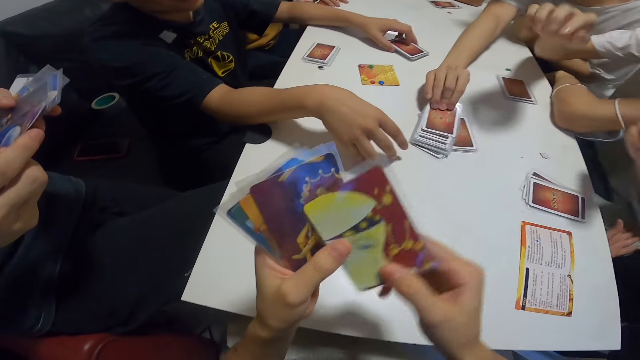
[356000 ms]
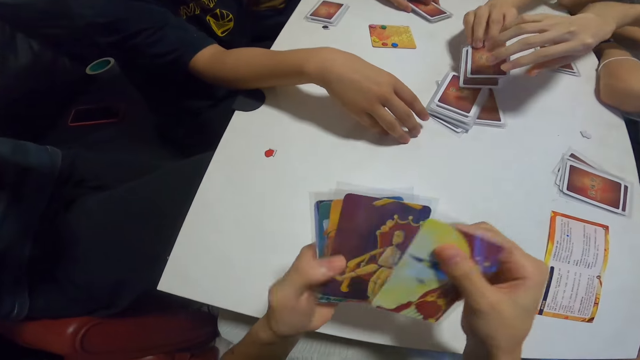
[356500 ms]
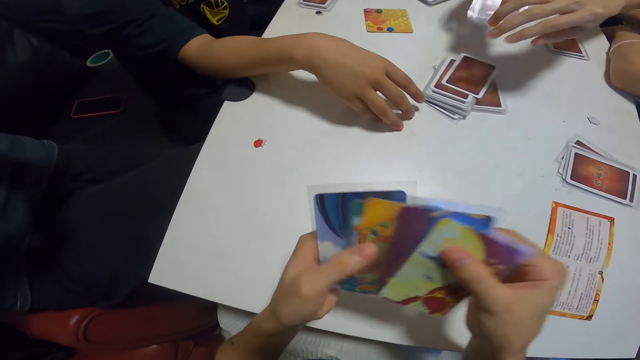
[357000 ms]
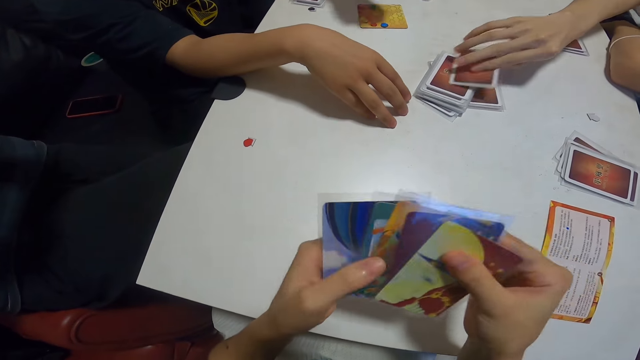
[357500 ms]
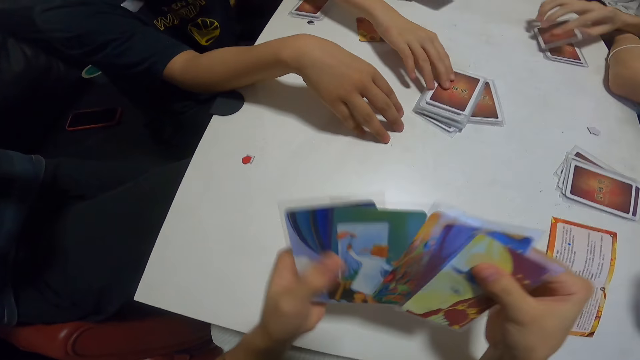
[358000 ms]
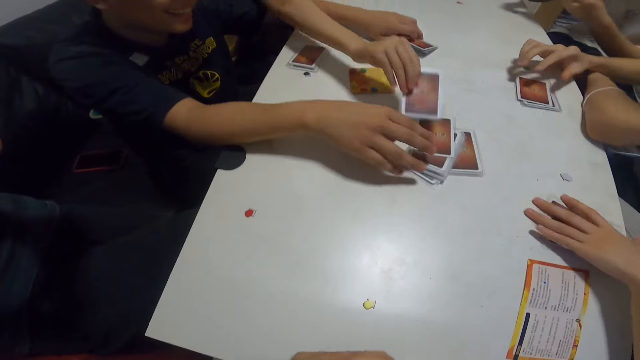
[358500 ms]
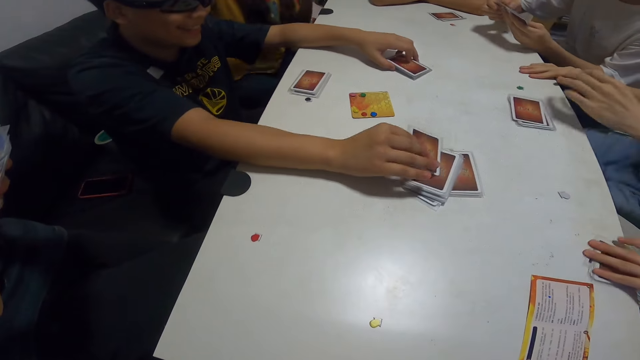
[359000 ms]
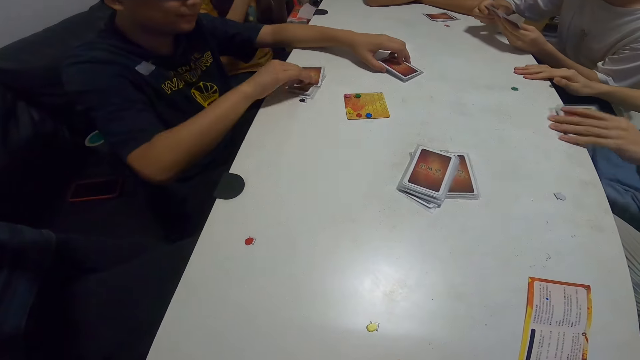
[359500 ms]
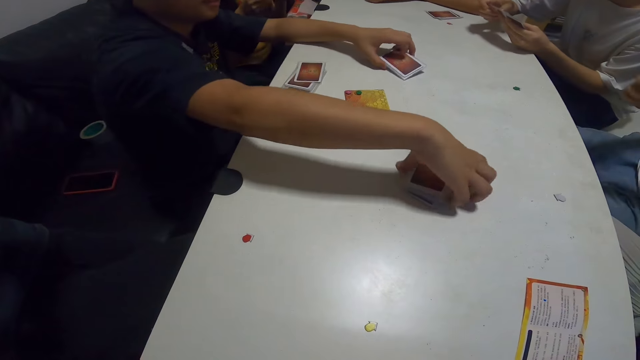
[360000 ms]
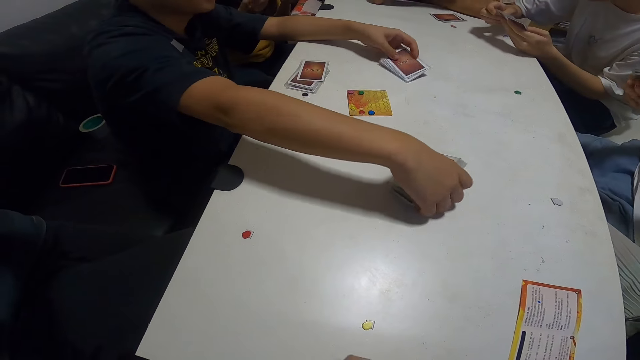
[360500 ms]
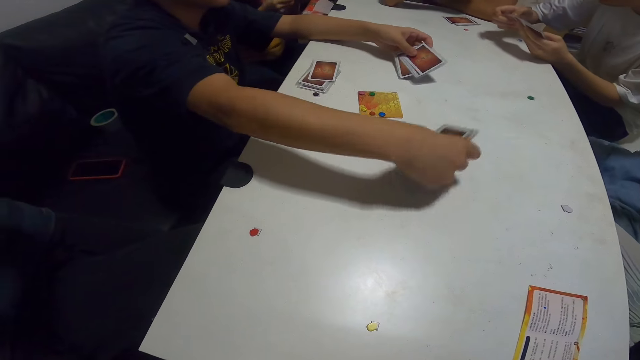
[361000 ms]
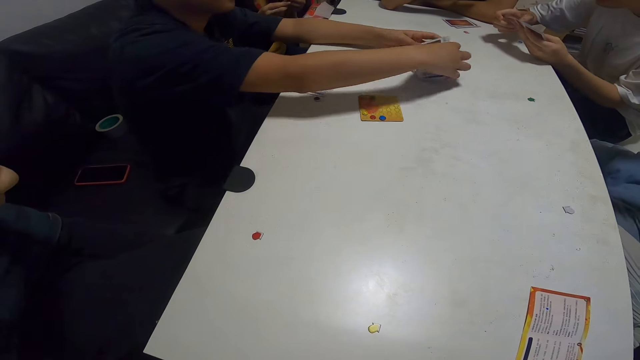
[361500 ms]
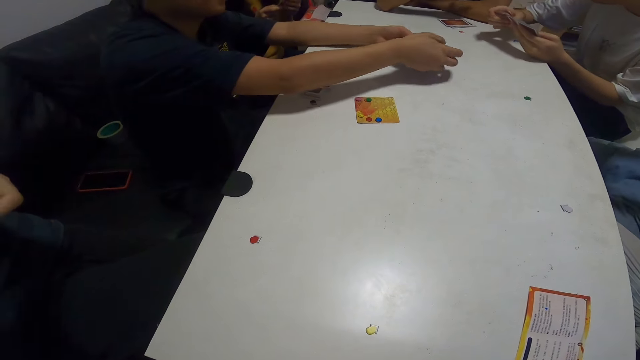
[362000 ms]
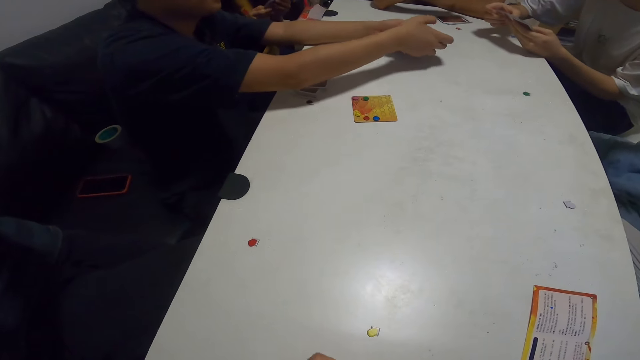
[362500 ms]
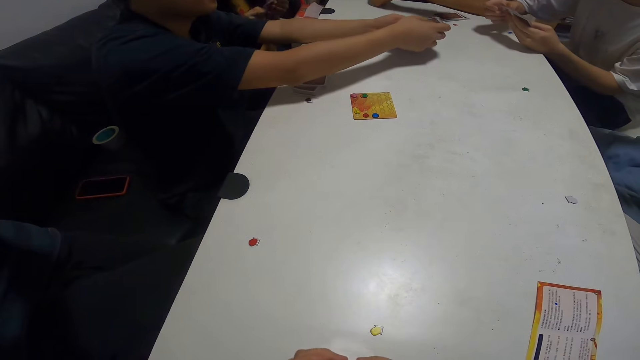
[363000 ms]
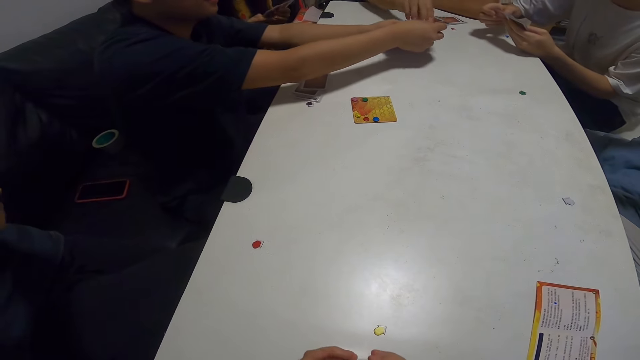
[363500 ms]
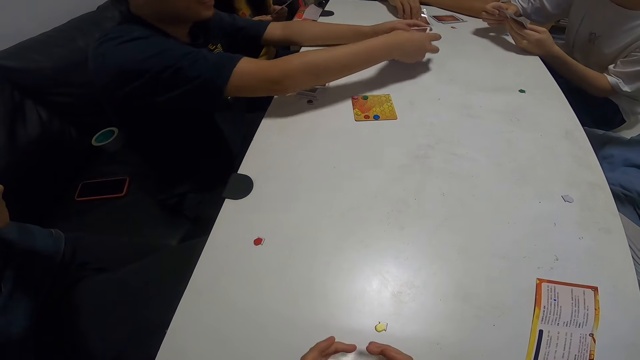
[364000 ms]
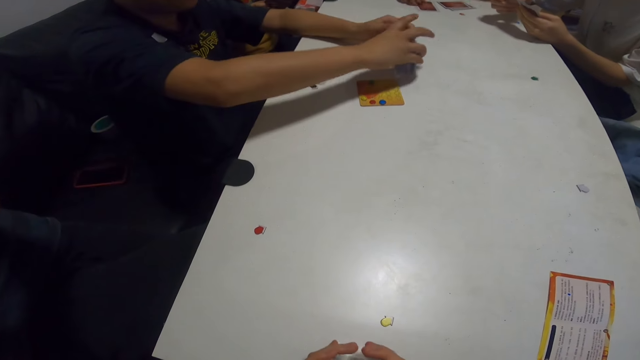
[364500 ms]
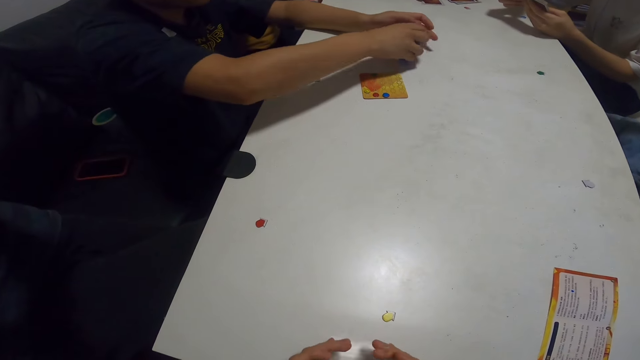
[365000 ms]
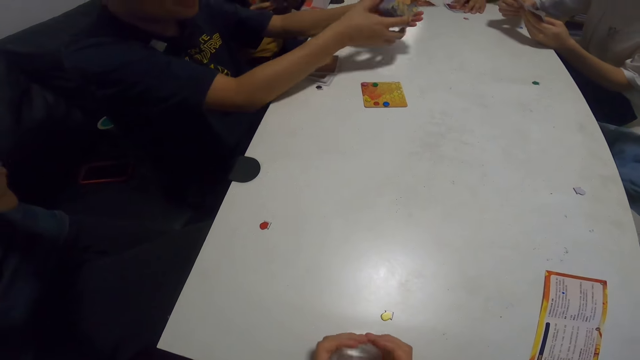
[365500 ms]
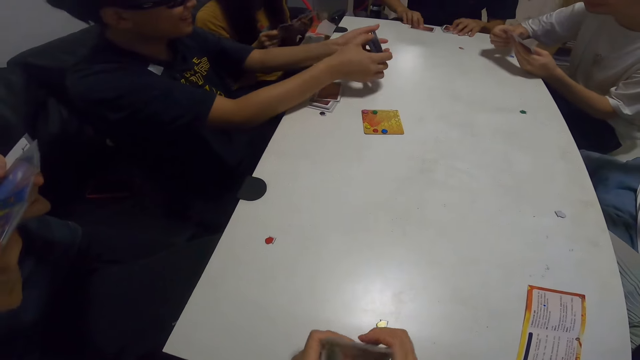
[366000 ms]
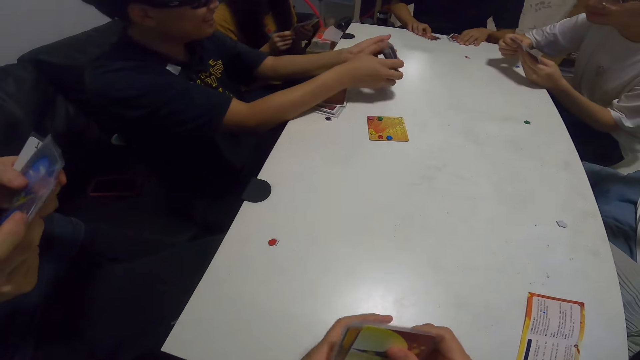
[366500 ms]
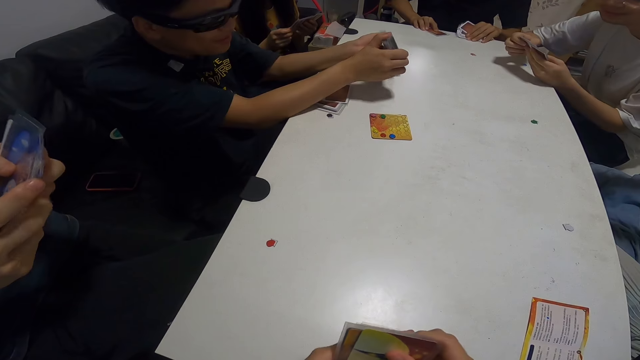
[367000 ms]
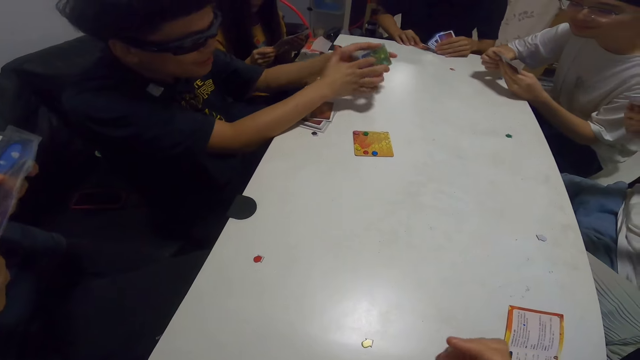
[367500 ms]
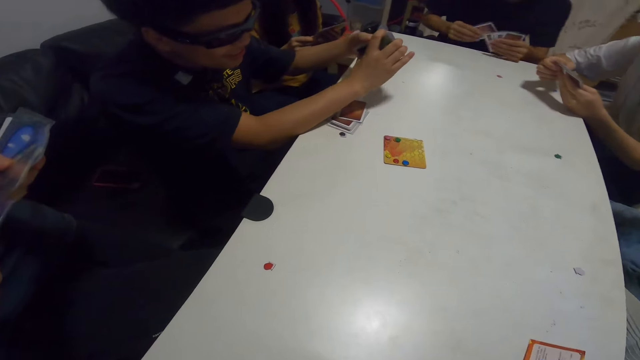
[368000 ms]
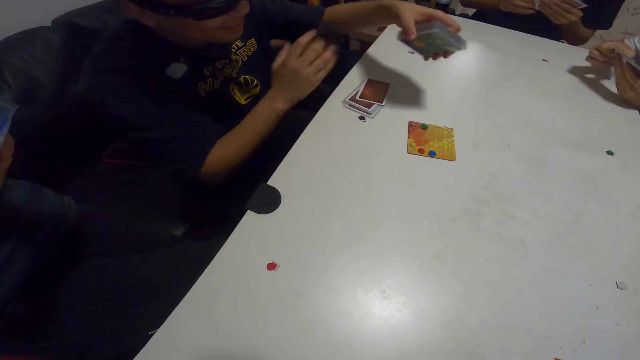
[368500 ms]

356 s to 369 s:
The camera wearer shuffles the cards in her hands. A person picks a card on the table. Another person picks a card on the table. Another person picks a card on the table. Another person picks a card on the table. The second person picks cards on the table. The fourth person picks a card on the table and holds the cards in both hands. Another person picks a card. The fourth person hits the cards on the table. The third person arranges her cards. The fifth person picks cards on the table.

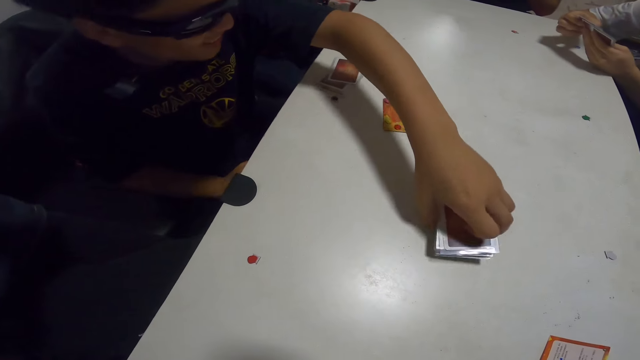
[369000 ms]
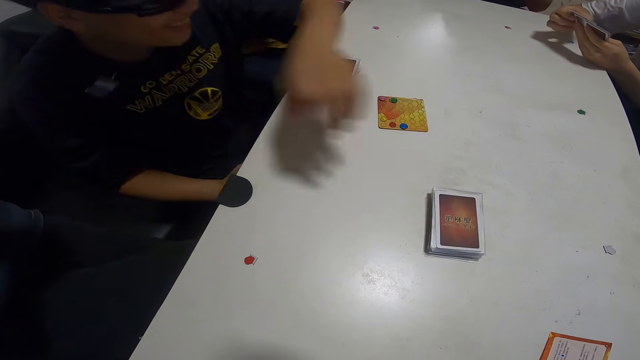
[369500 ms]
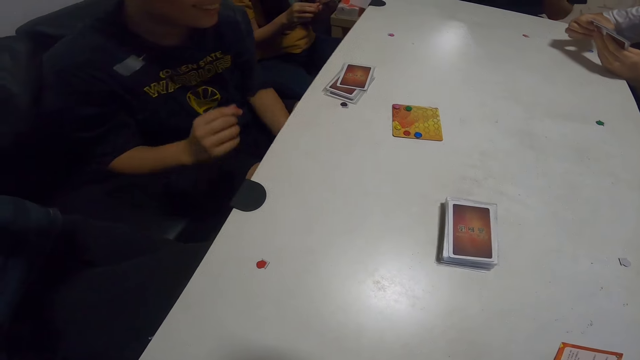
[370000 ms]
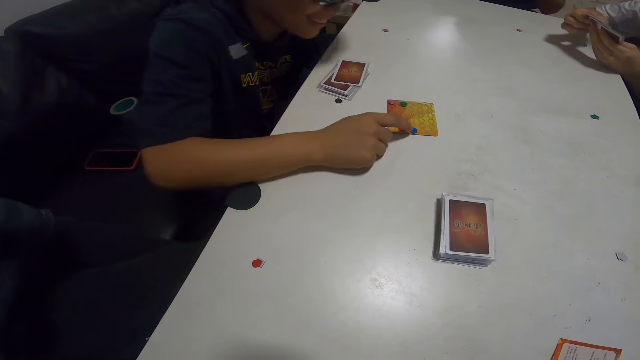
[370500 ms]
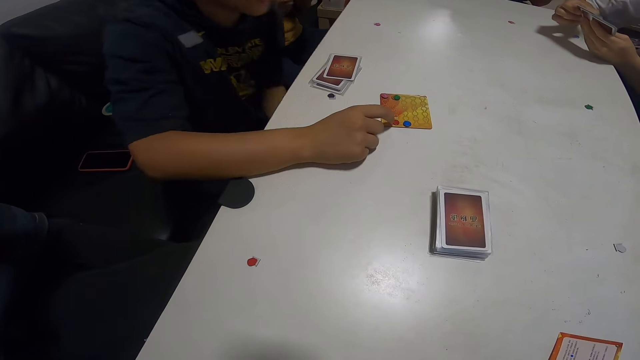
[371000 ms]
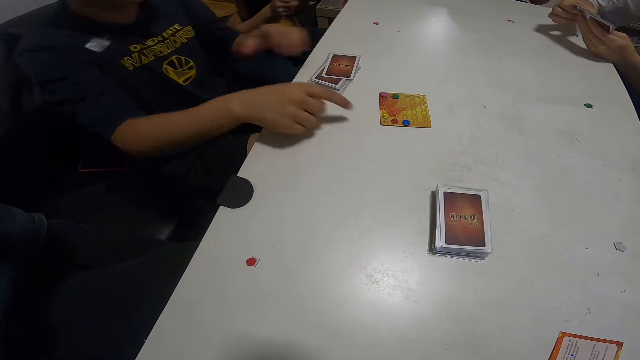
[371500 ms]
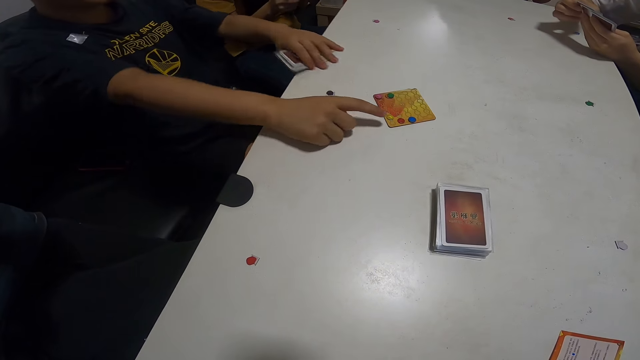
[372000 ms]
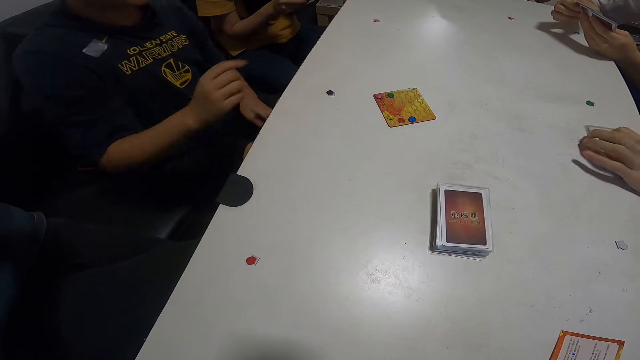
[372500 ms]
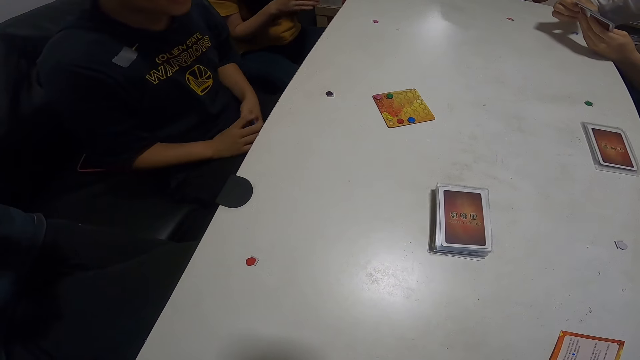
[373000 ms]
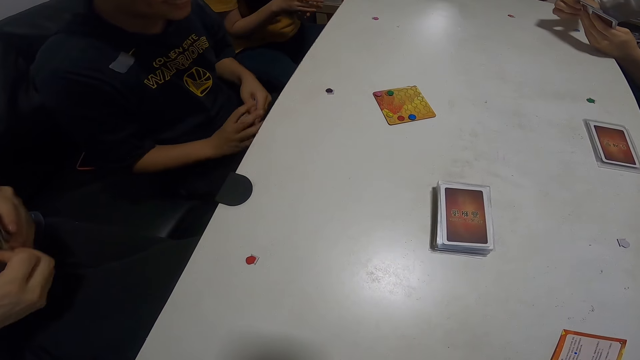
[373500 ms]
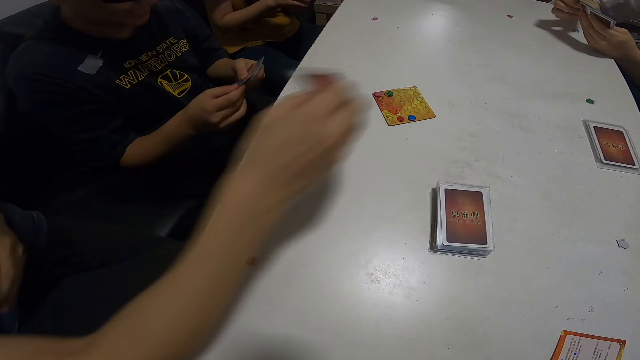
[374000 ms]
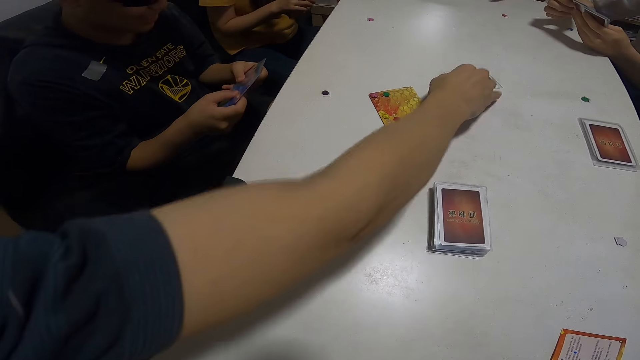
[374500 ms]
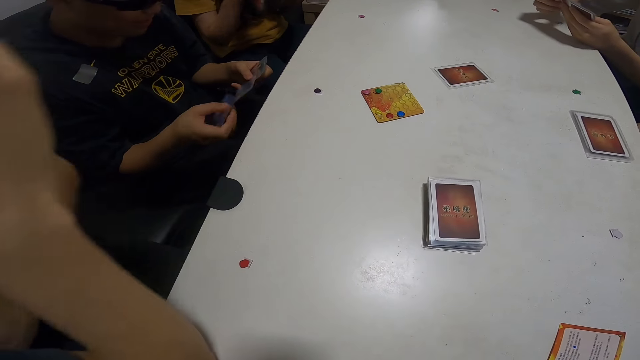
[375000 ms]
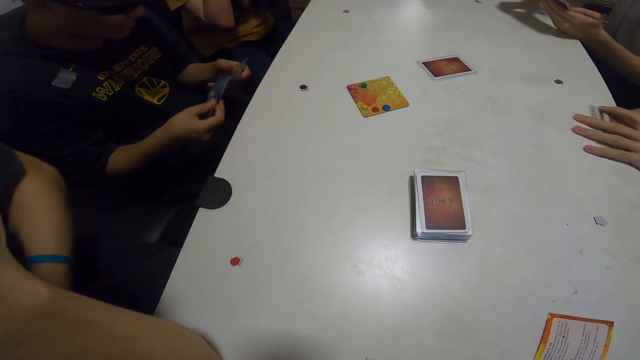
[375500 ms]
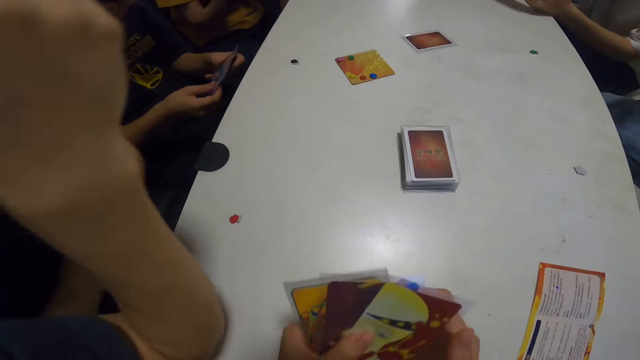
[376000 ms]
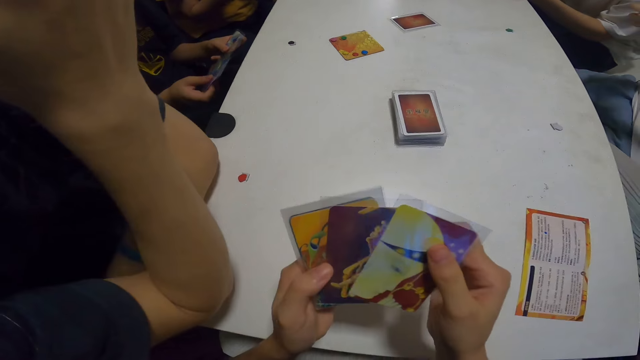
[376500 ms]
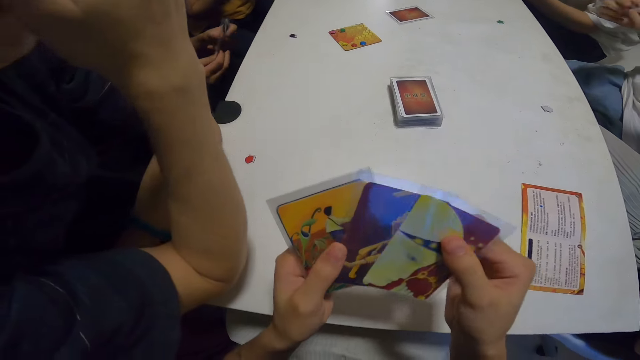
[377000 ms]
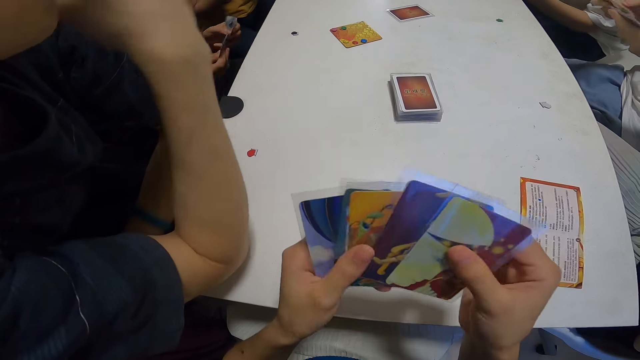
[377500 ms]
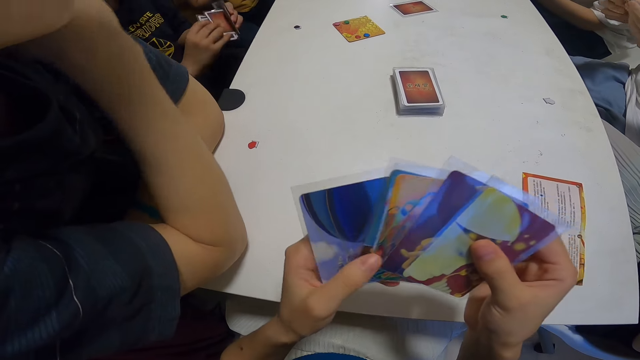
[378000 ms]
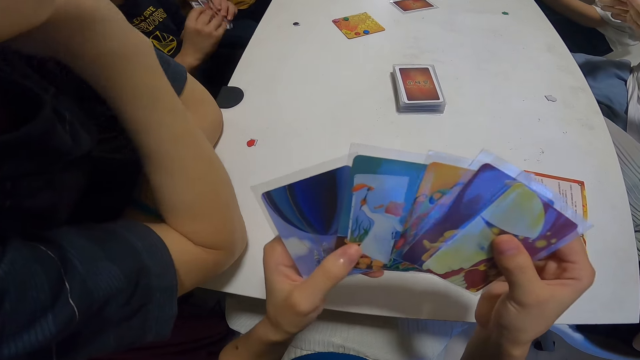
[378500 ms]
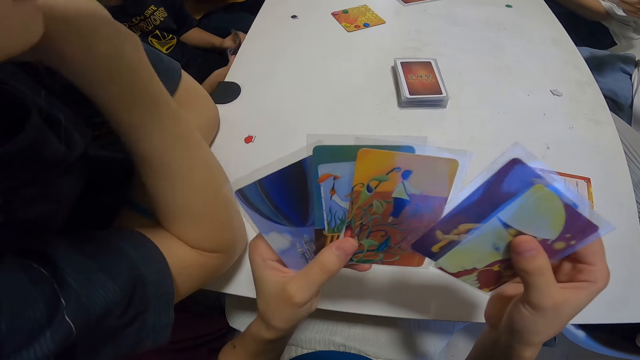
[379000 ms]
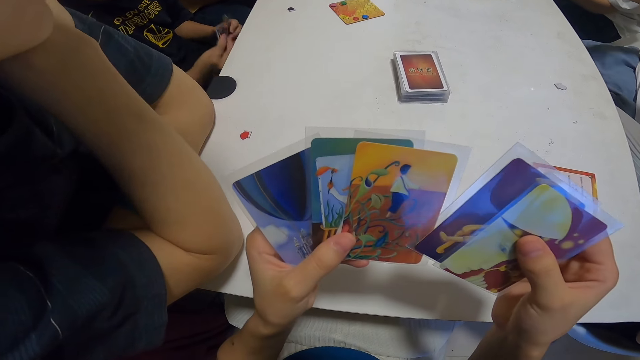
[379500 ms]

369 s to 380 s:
A person places the cards on the table, touches the assorted card, and picks a card on the table. Another person places the cards on the table. Another person picks a card from his hand and places the card on the table. The first person arranges his cards. The second person picks the cards on the table. The camera wearer shuffles the cards in her hands. She arranges her cards. The third person moves his hand. The first person arranges his cards. The camera wearer arranges her cards.
